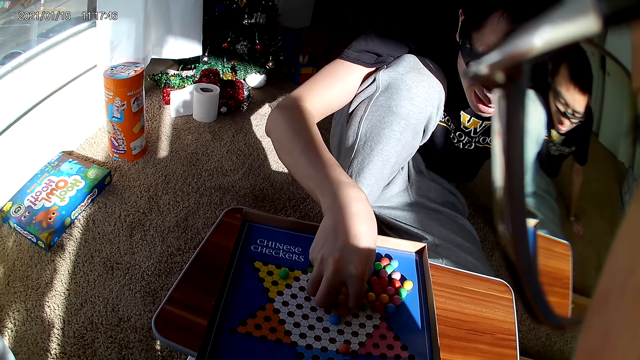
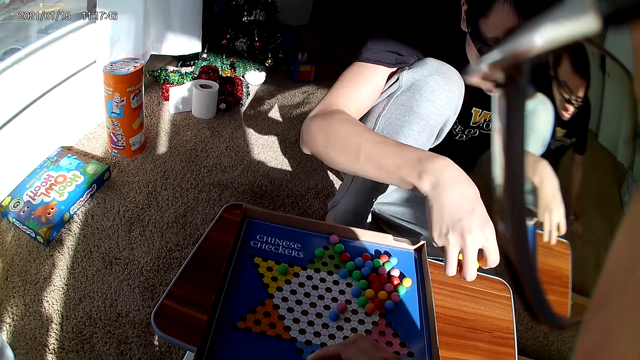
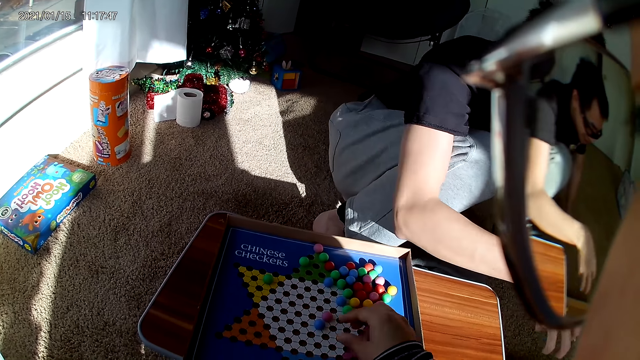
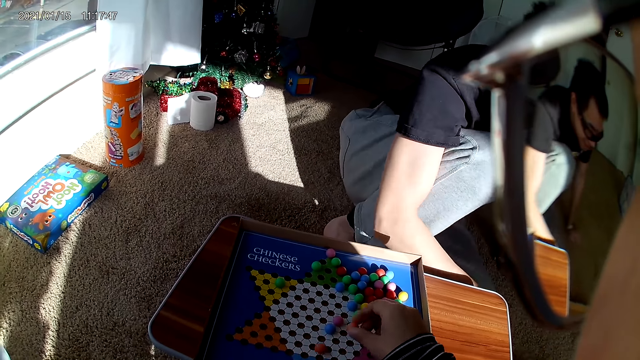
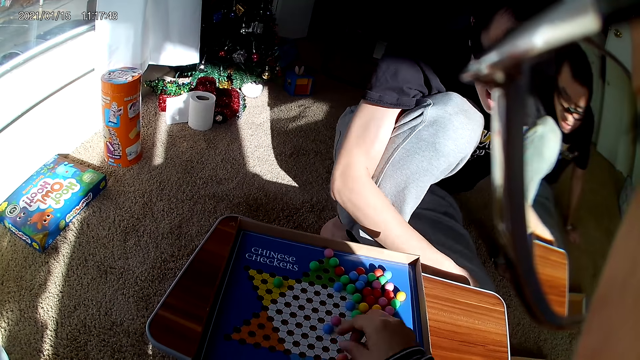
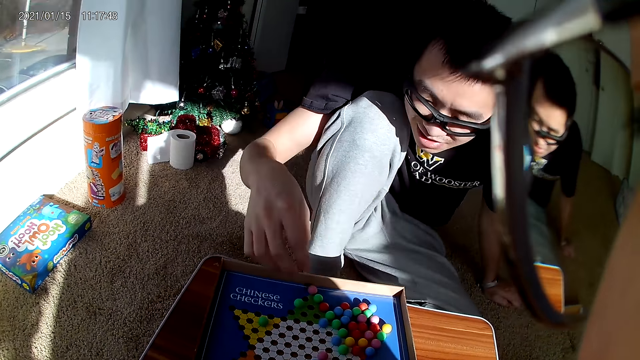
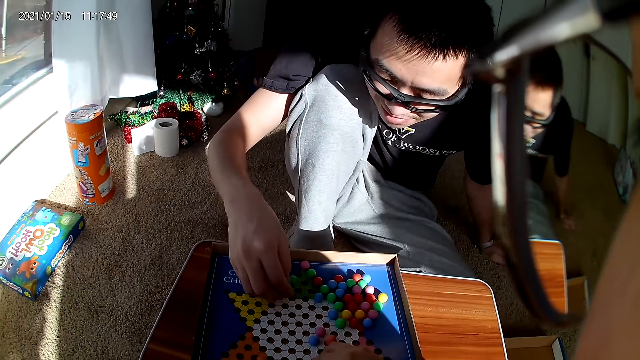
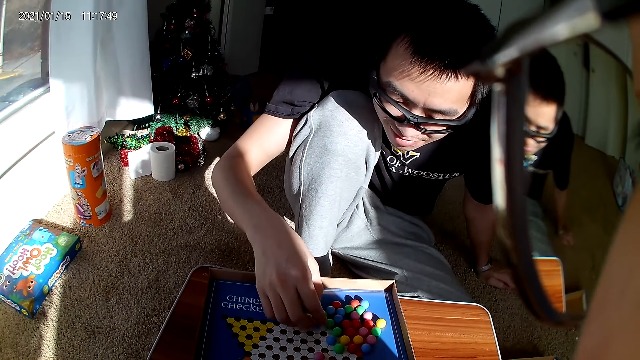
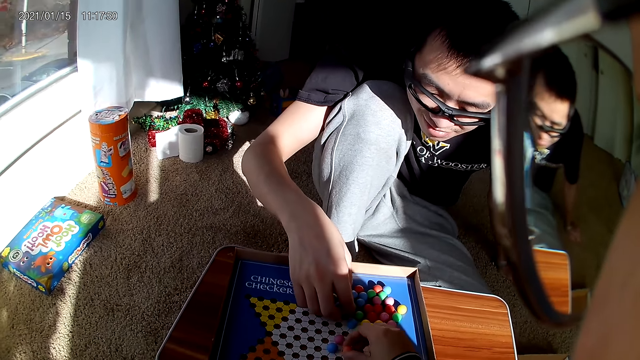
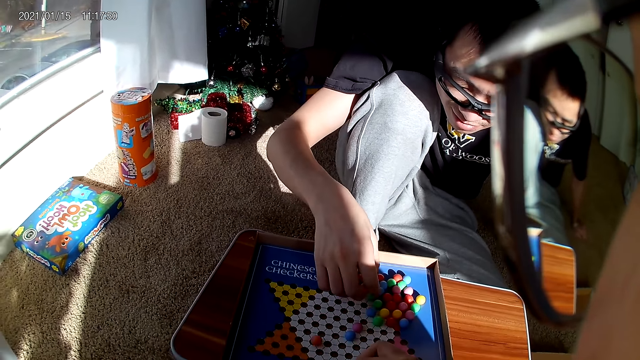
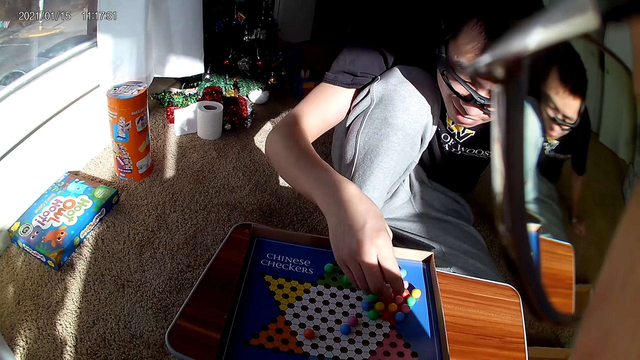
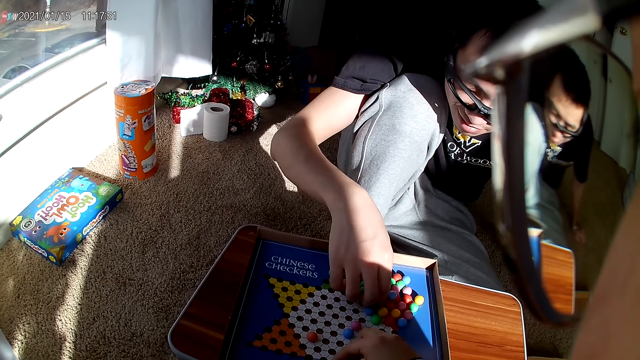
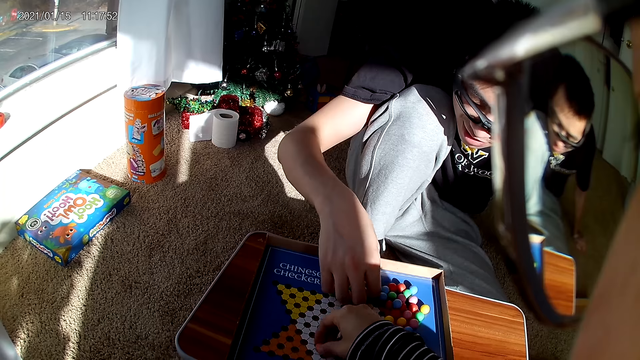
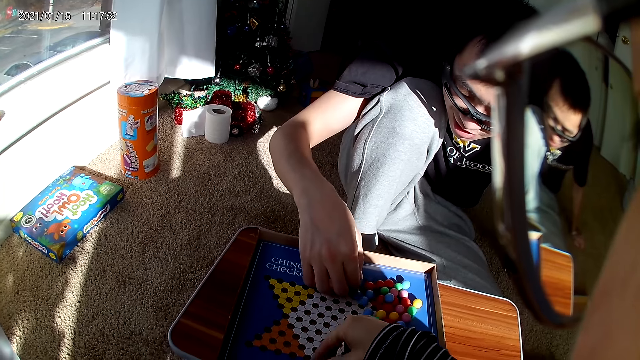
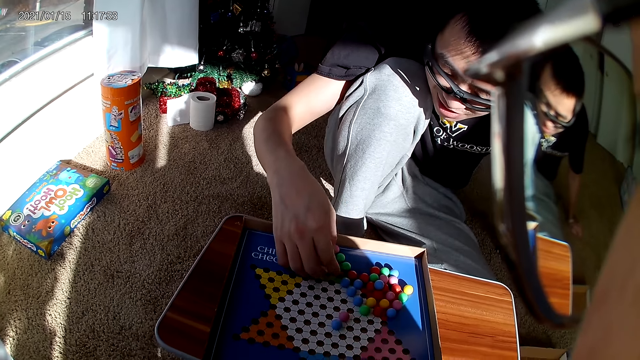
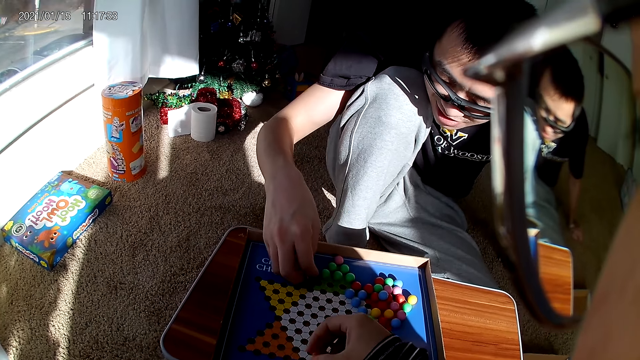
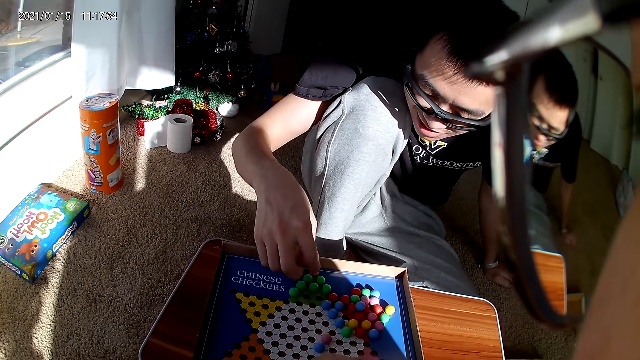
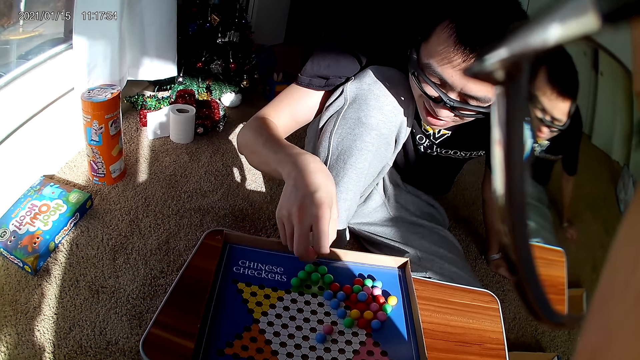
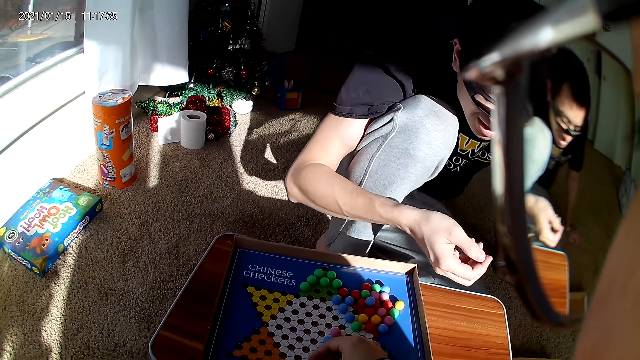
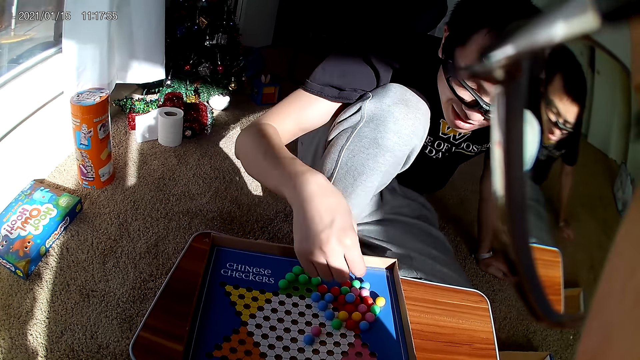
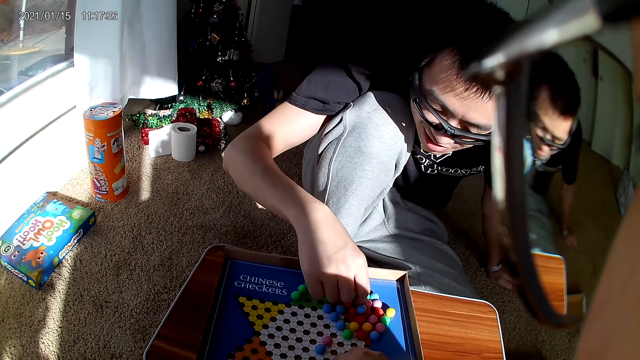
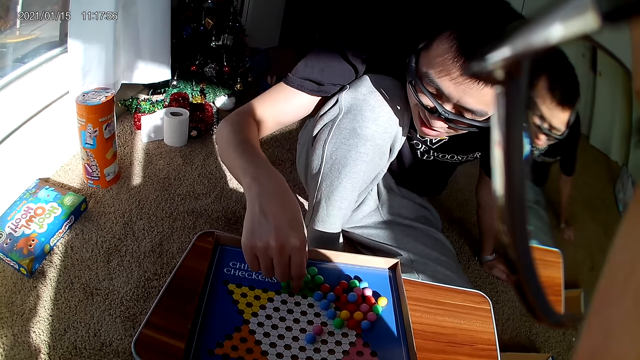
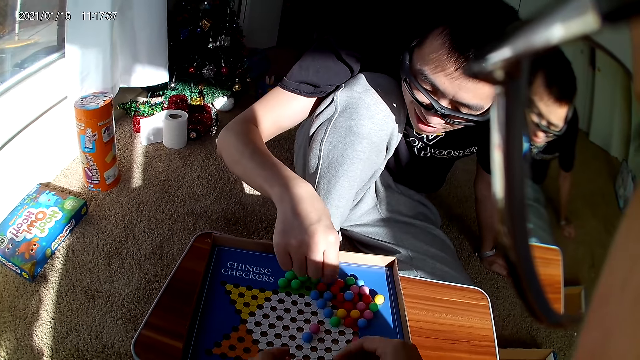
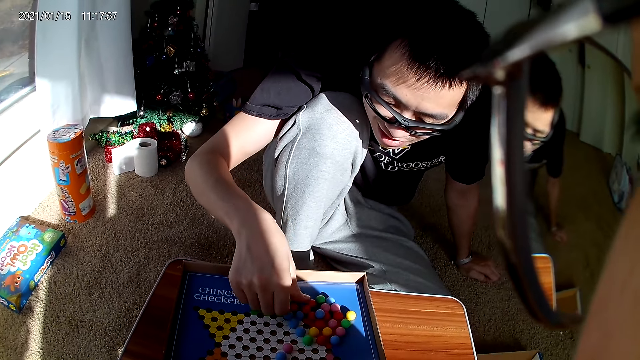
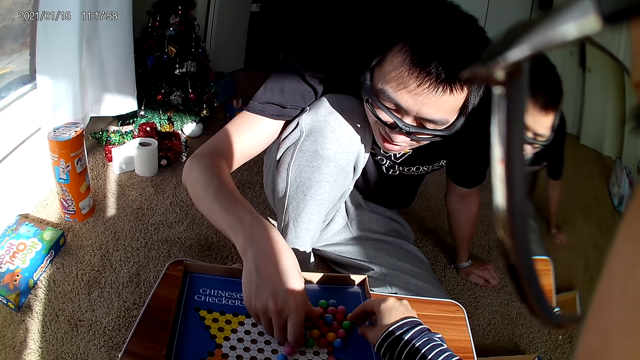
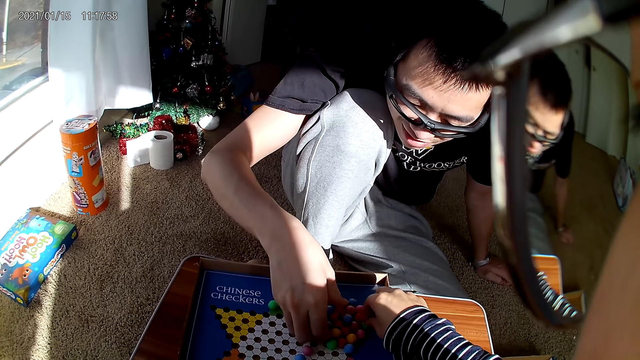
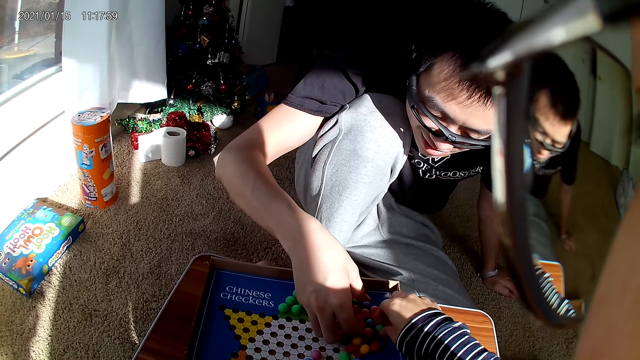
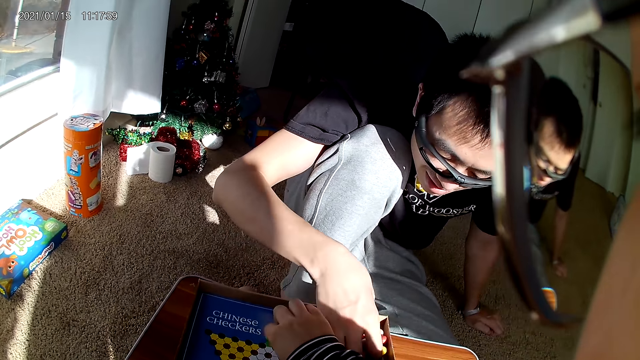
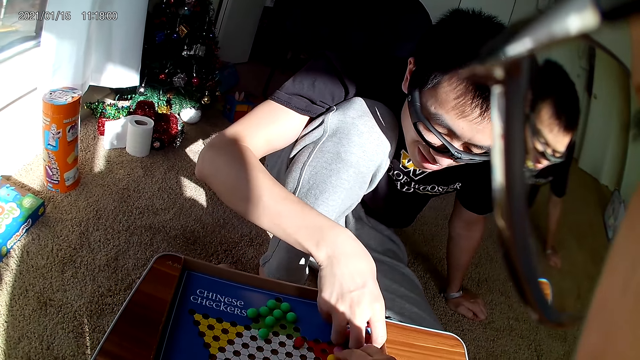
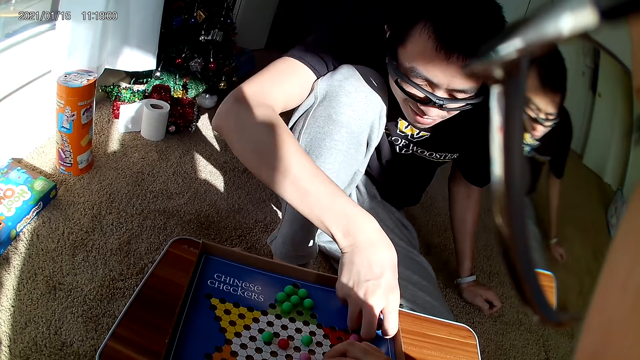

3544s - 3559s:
A man drops the balls on the carton on the floor with his right hand. The camera wearer removes balls or Chinese checkers from the game pack with her right hand. The man removes the balls from the game pack with his hands. The camera wearer picks the Chinese checkers. The man picks the Chinese checkers. The camera wearer picks the Chinese checkers.

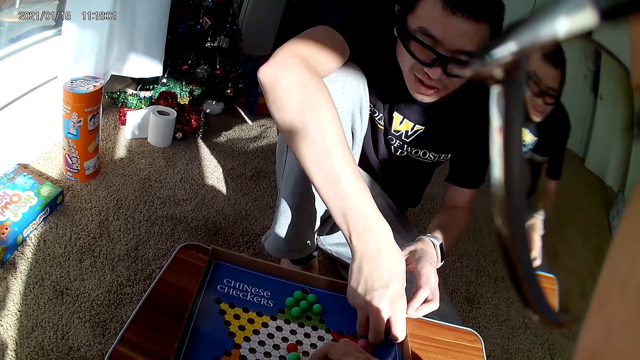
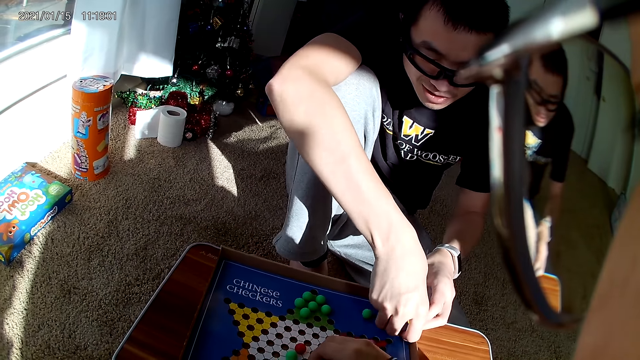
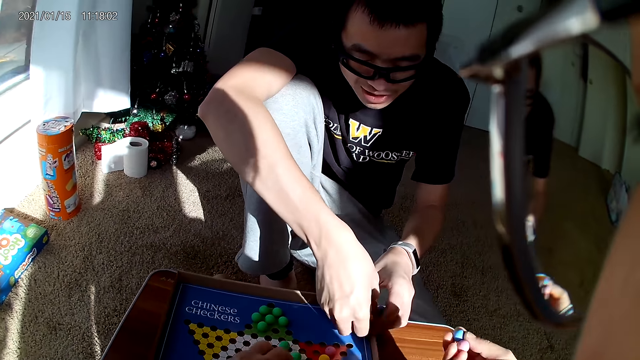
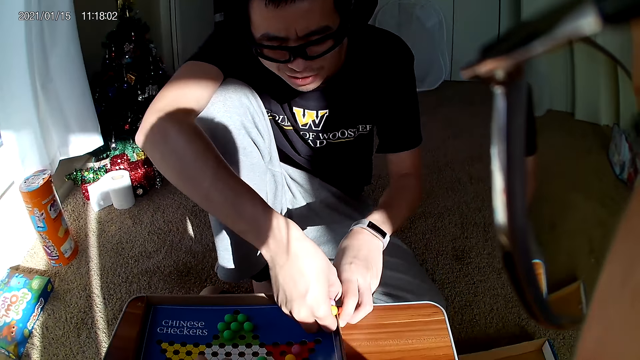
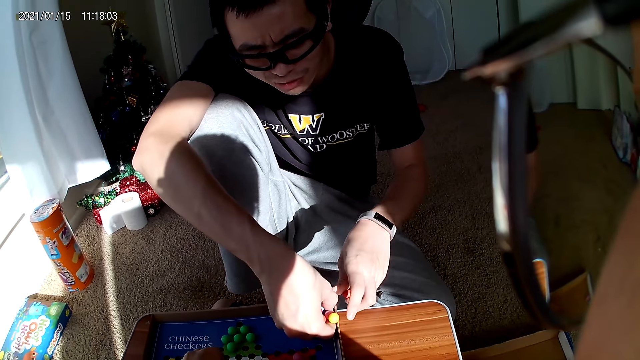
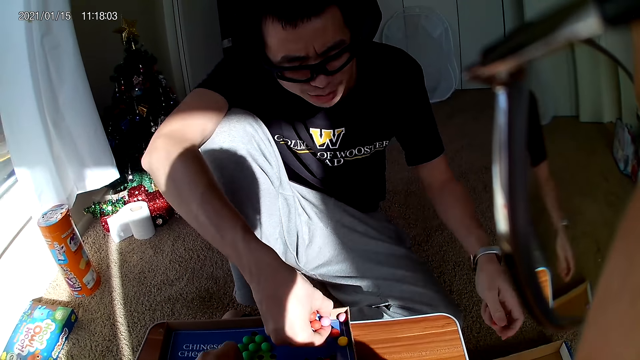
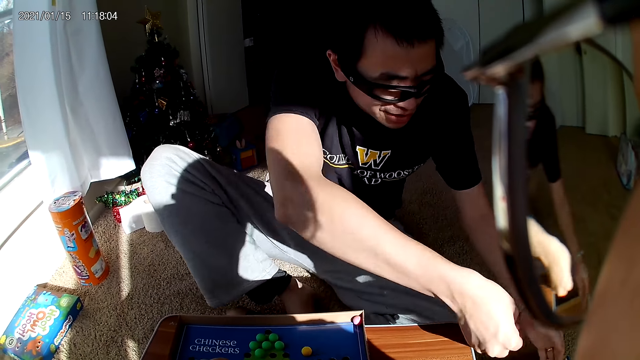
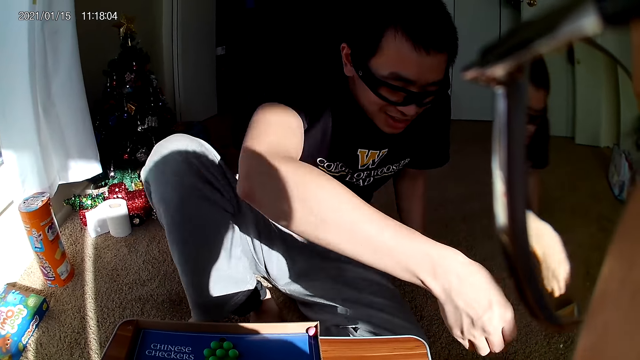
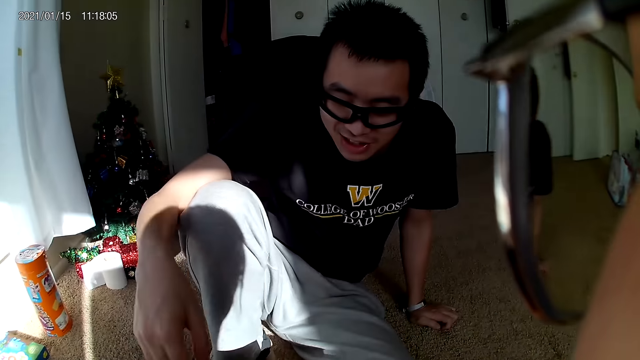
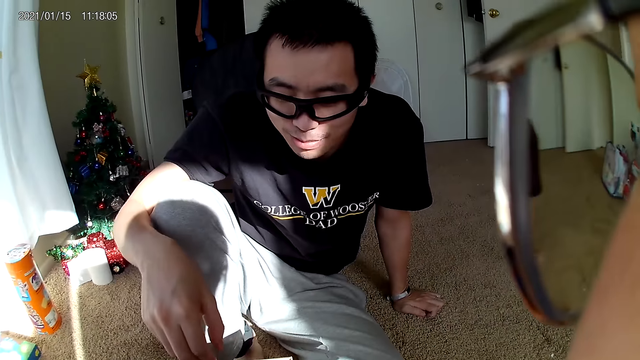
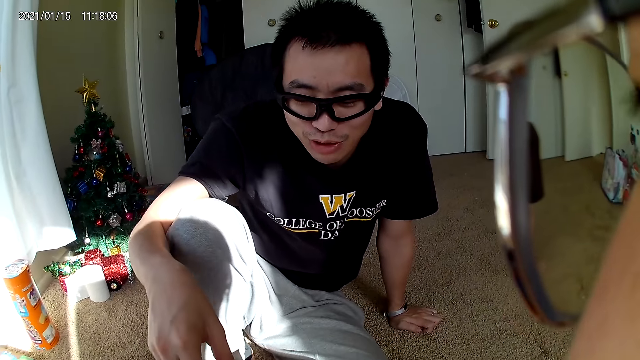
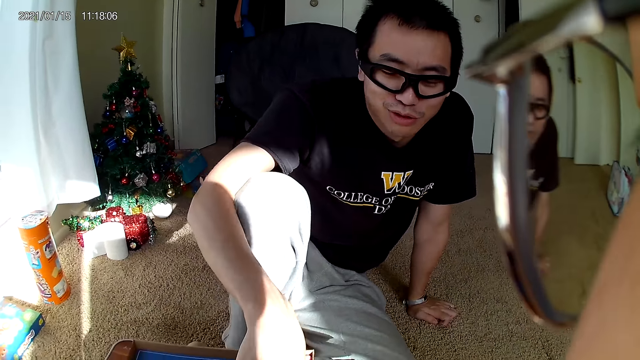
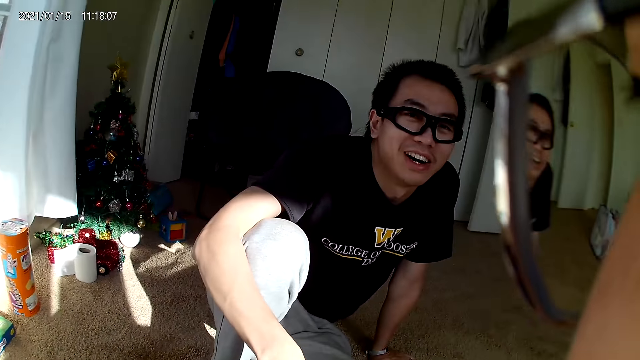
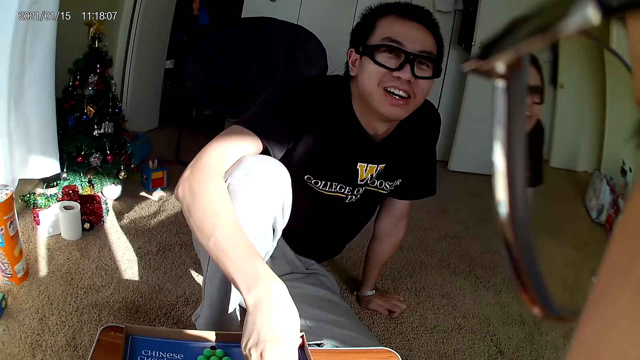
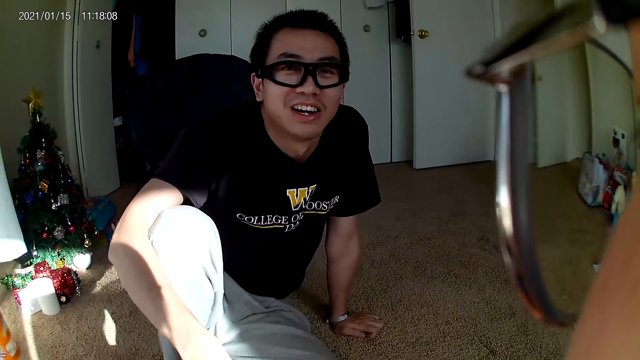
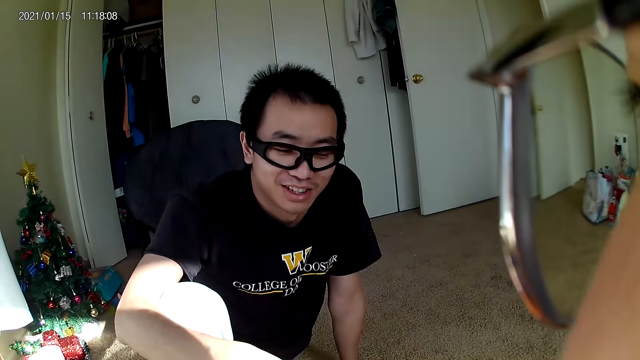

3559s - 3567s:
The camera wearer drops a ball on the carton on the floor with her right hand. A man drops the balls on the carton on the floor with his right hand. The man places a hand on the lap and removes the balls from the game pack with his hands.
